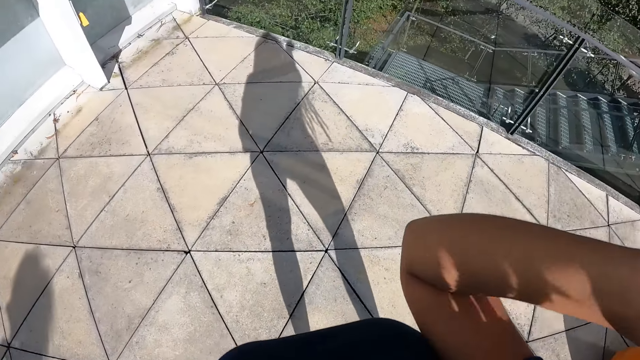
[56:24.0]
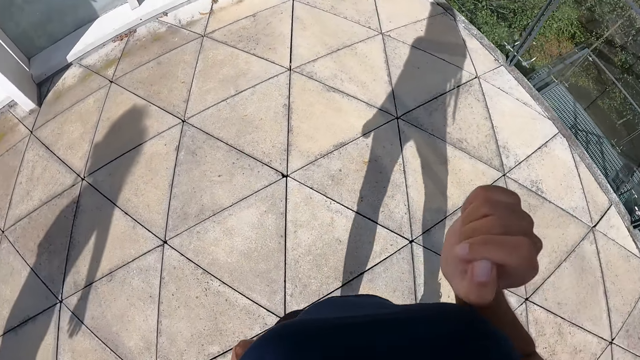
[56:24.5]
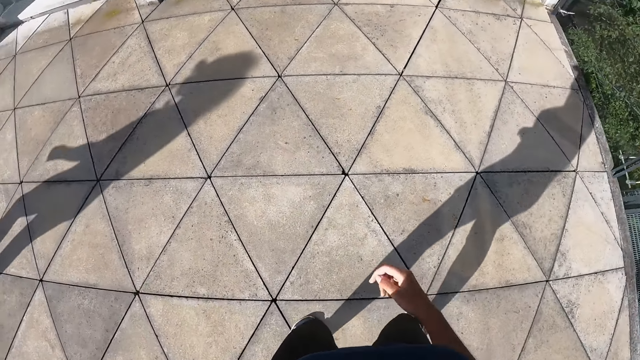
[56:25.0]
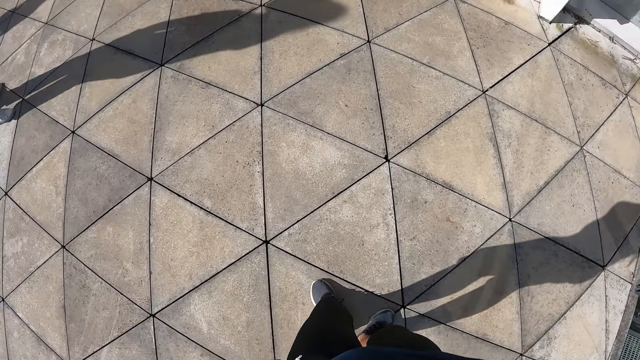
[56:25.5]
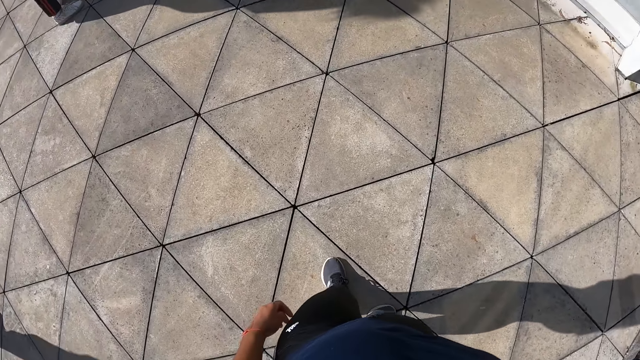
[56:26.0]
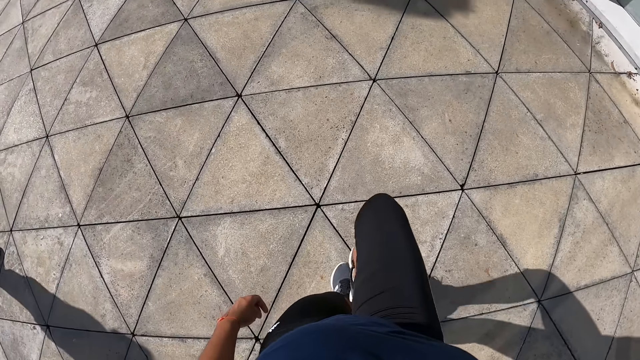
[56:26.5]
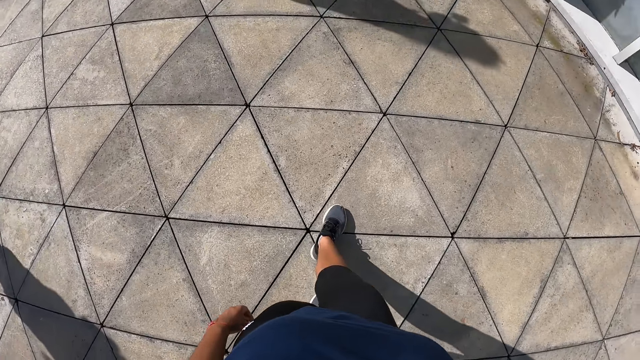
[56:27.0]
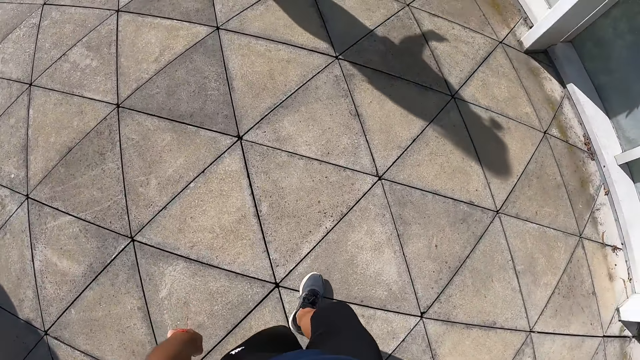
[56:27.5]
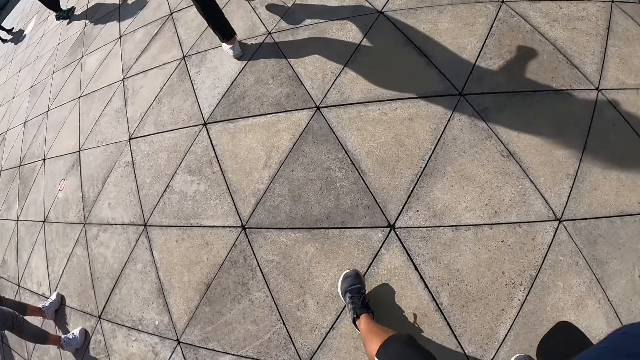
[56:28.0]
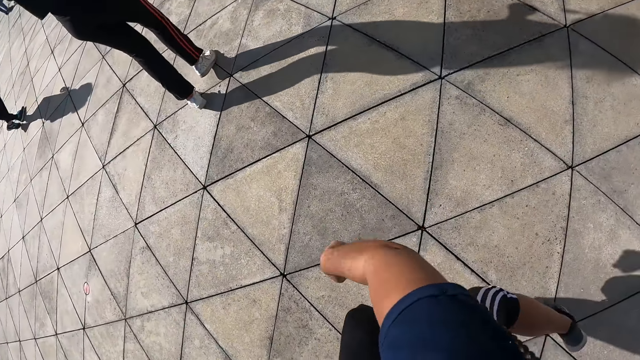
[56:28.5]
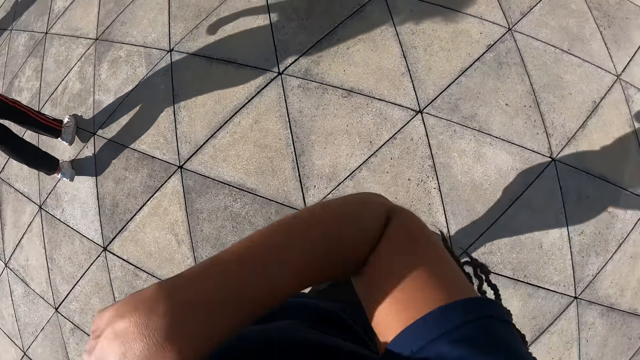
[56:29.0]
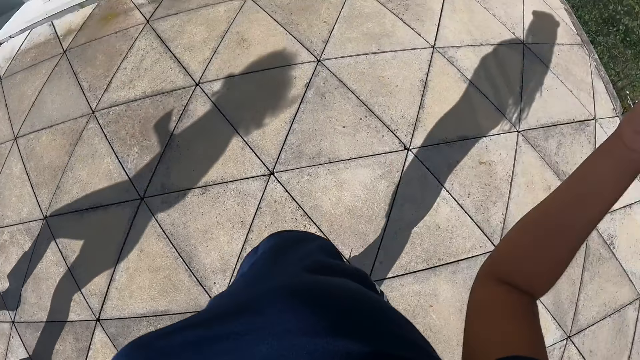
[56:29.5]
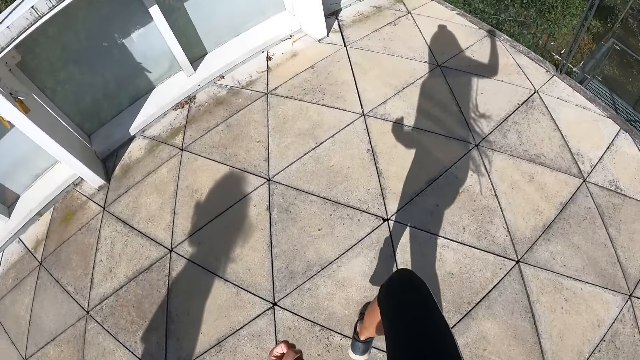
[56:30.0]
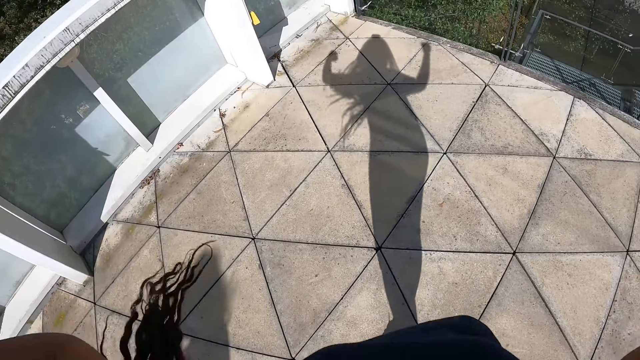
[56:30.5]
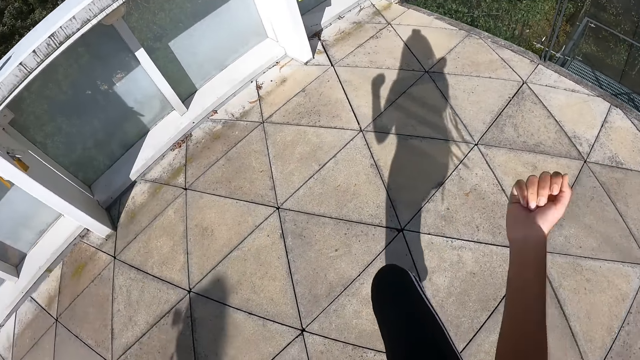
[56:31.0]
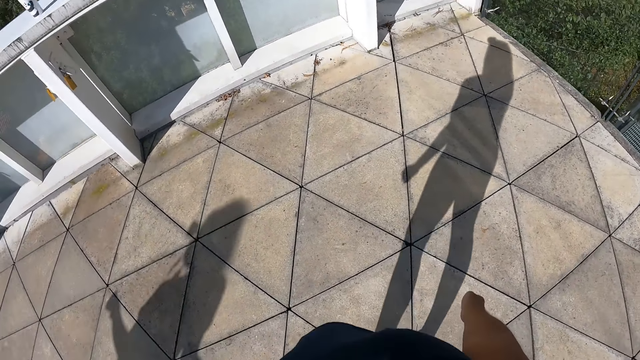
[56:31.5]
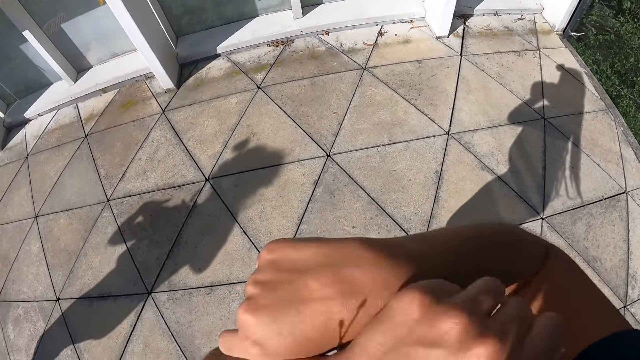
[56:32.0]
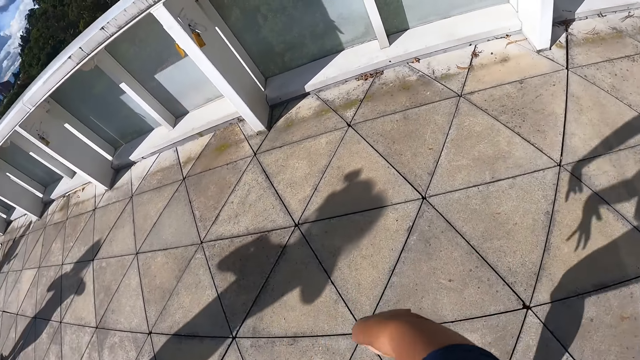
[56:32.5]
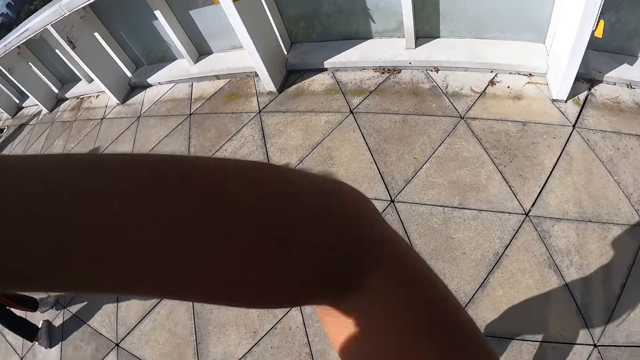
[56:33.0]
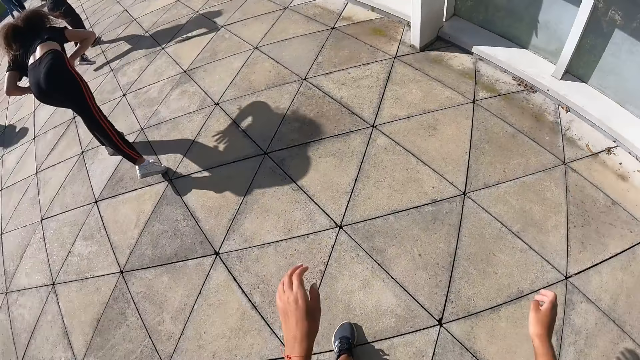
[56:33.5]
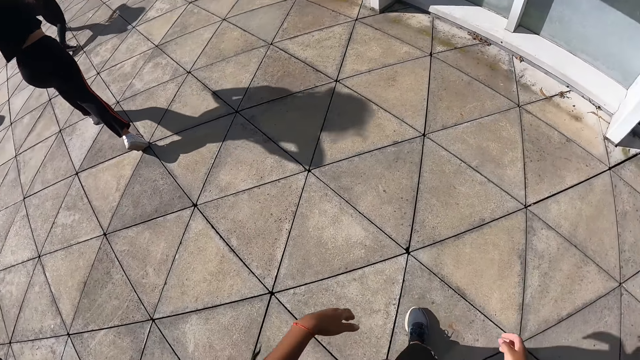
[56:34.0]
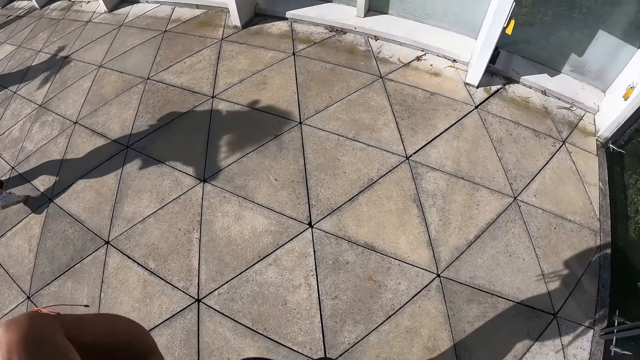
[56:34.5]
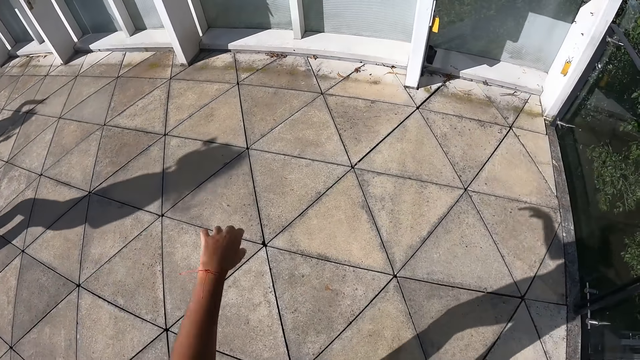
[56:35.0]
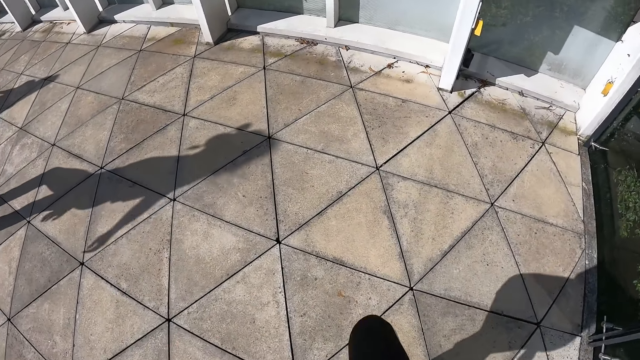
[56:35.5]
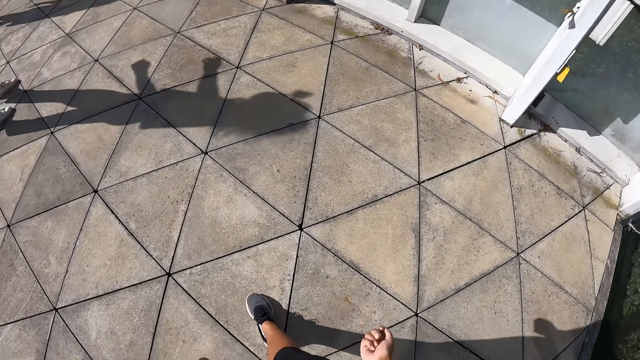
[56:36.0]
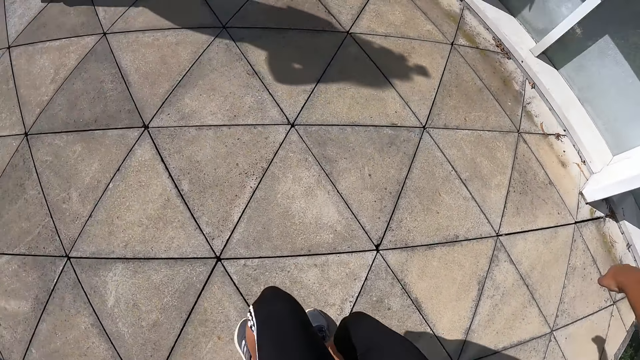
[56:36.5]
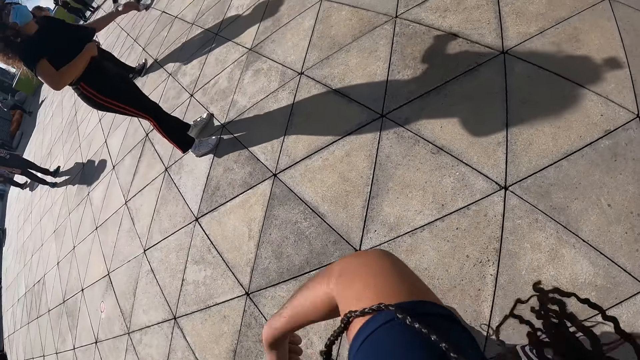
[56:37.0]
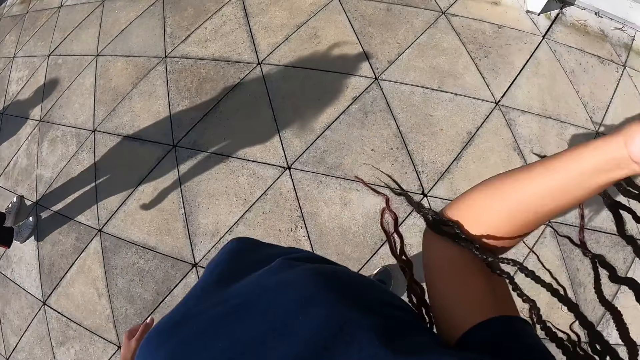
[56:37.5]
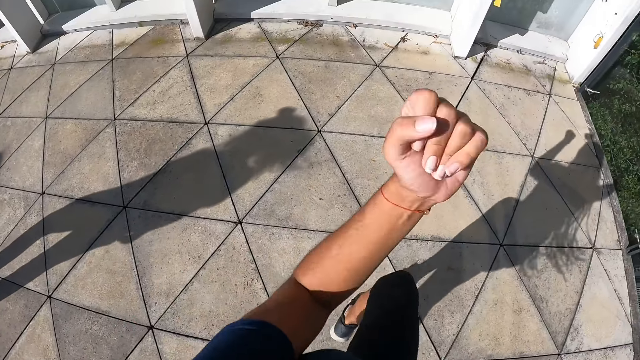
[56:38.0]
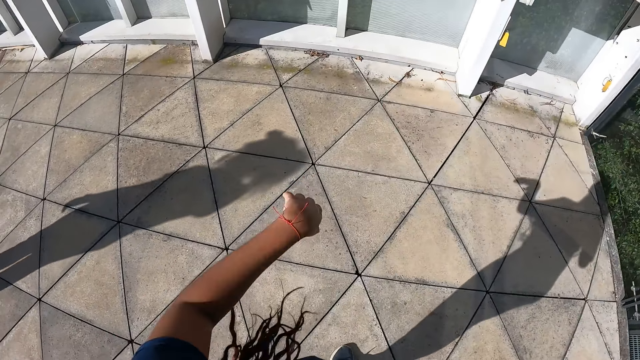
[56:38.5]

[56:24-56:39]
The camera wearer dances in the studio. The woman dances in the studio.

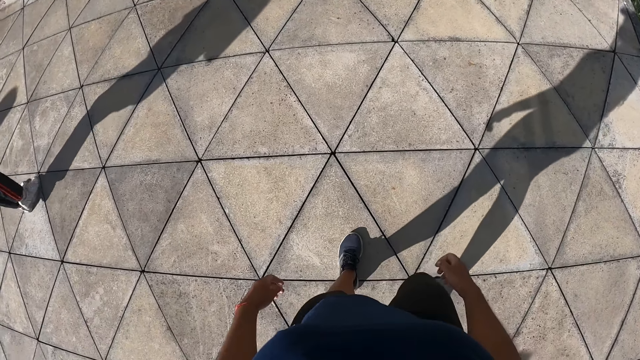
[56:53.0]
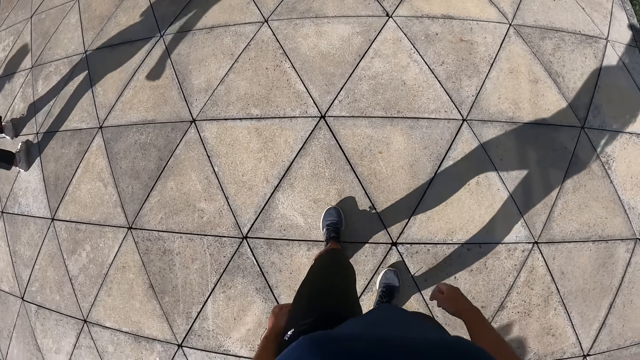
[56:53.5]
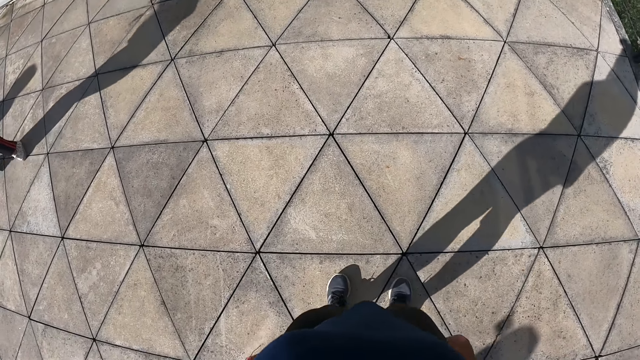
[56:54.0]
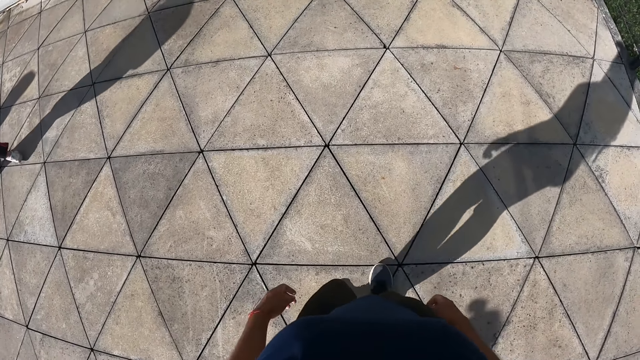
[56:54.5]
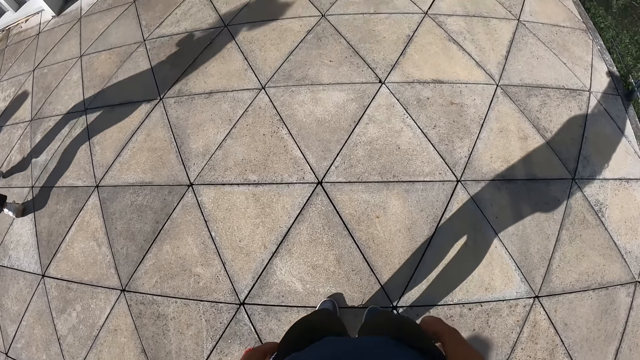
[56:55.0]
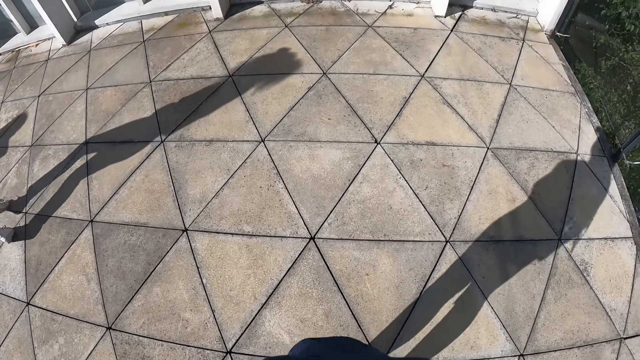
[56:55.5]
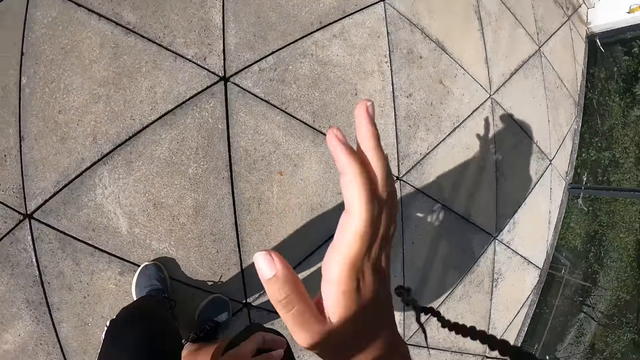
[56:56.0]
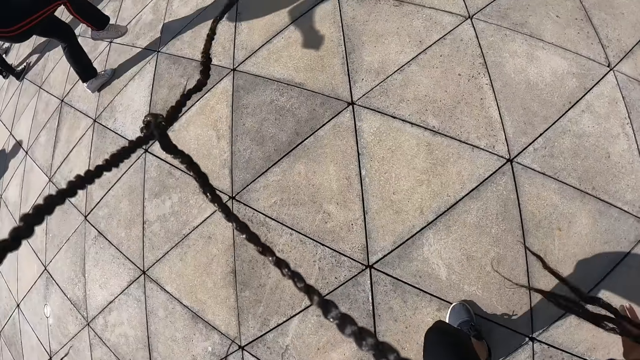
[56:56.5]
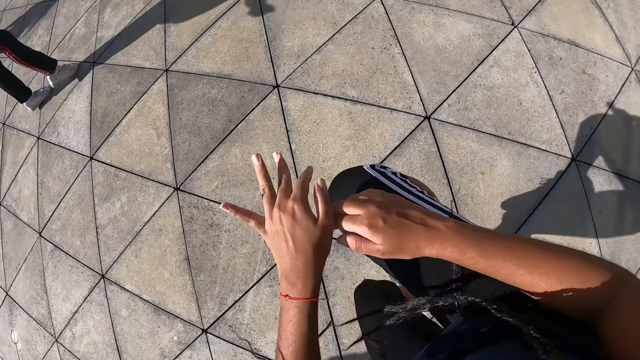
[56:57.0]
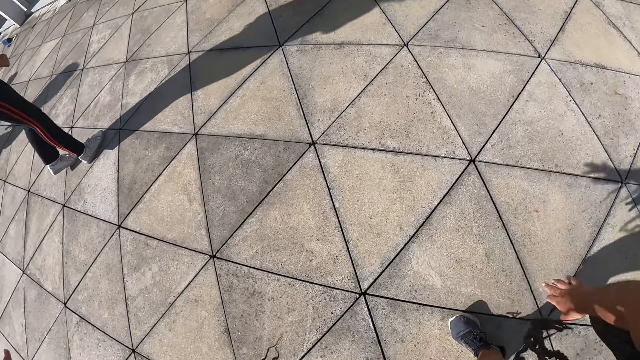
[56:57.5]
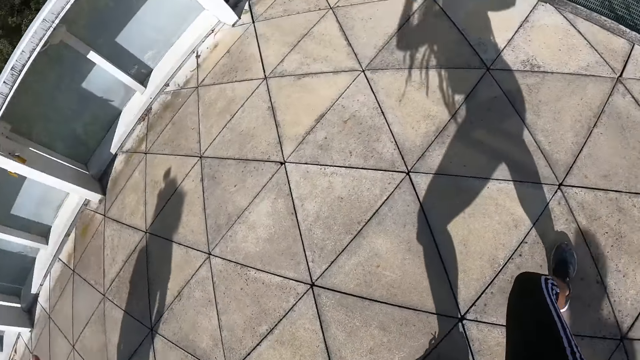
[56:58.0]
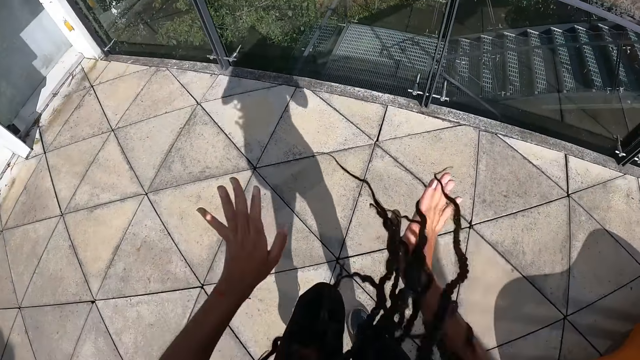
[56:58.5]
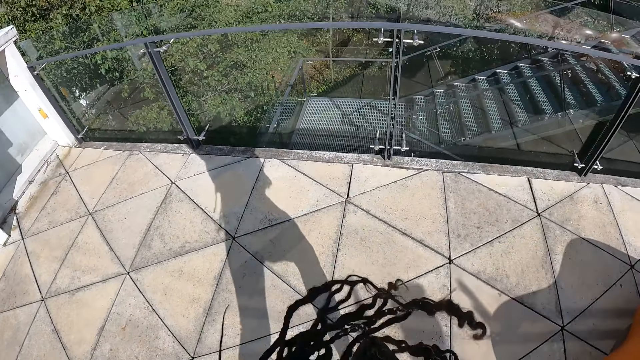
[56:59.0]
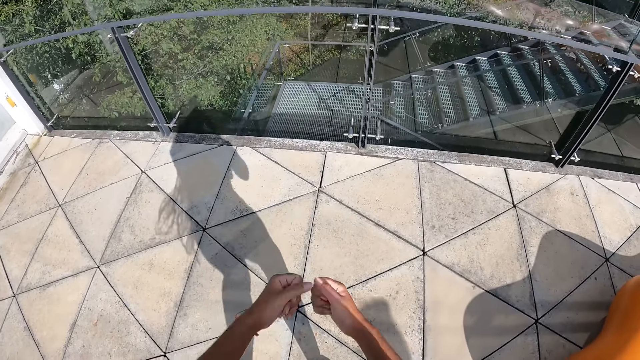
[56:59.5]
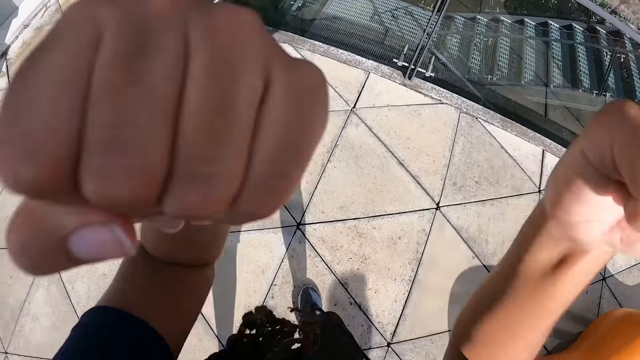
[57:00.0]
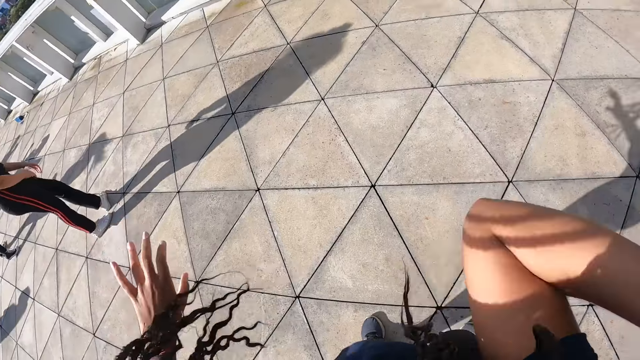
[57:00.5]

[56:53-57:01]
The woman dances in the studio. The camera wearer dances in the studio.
